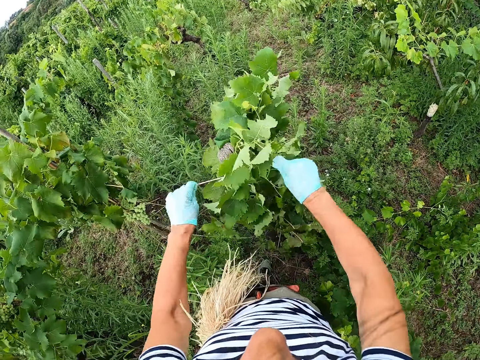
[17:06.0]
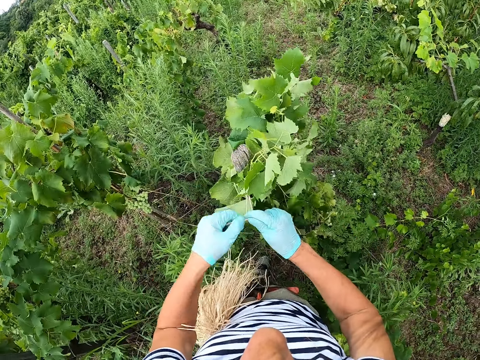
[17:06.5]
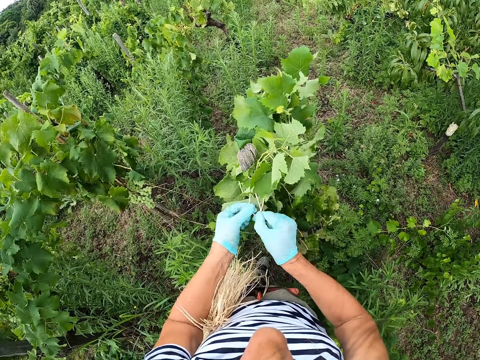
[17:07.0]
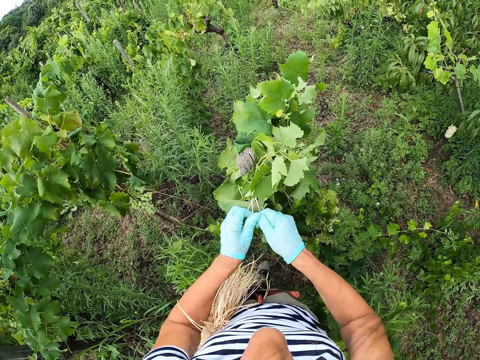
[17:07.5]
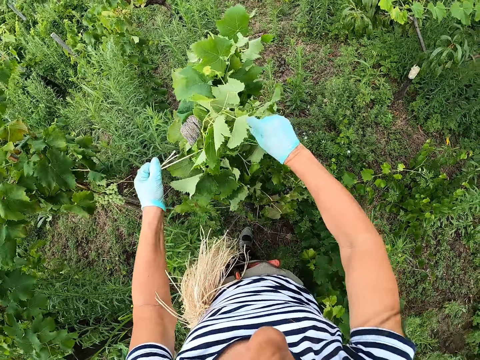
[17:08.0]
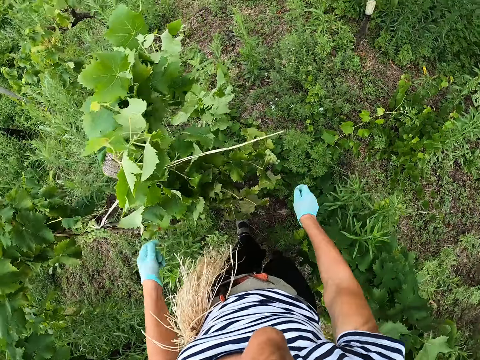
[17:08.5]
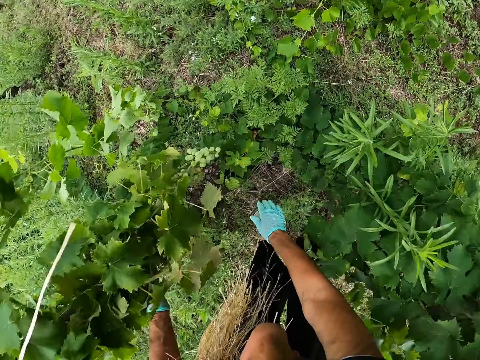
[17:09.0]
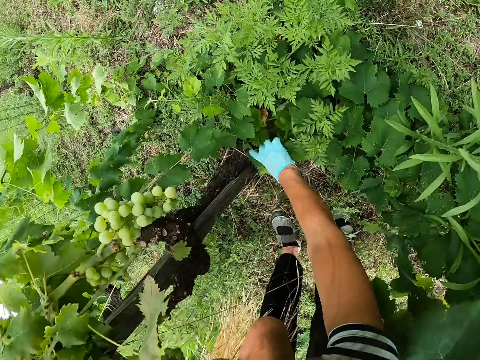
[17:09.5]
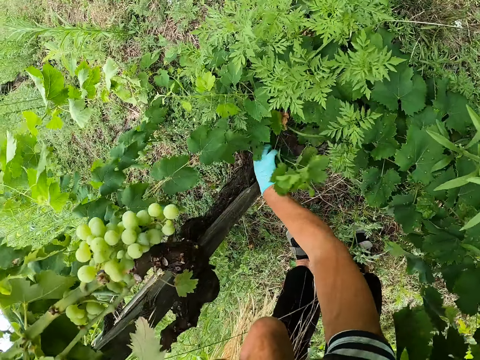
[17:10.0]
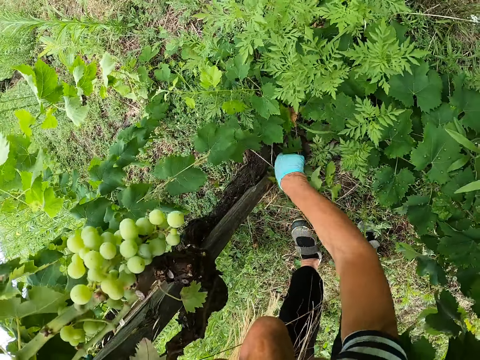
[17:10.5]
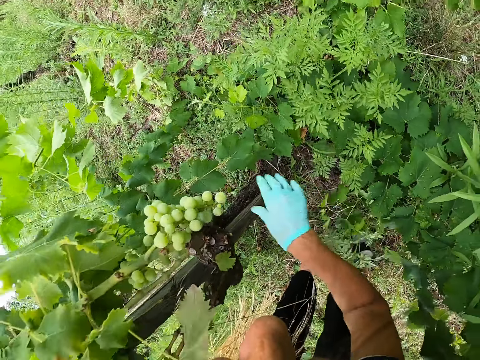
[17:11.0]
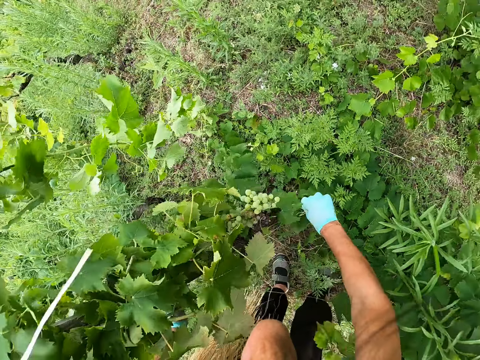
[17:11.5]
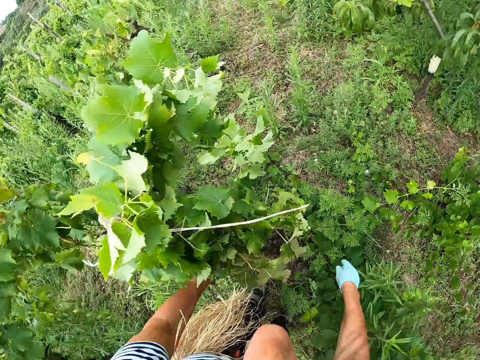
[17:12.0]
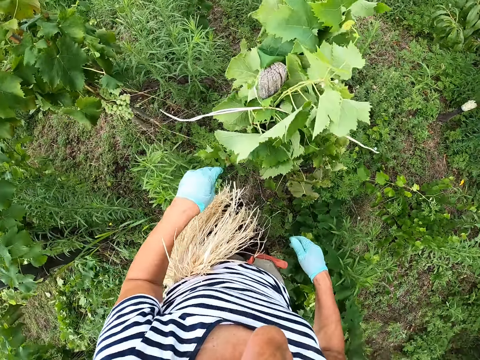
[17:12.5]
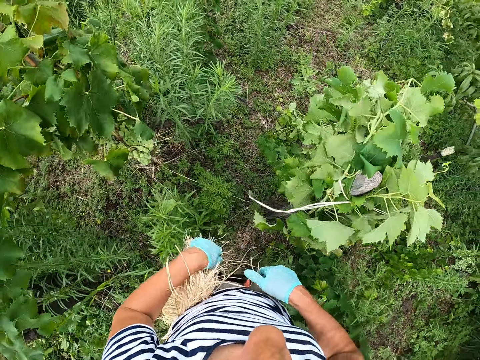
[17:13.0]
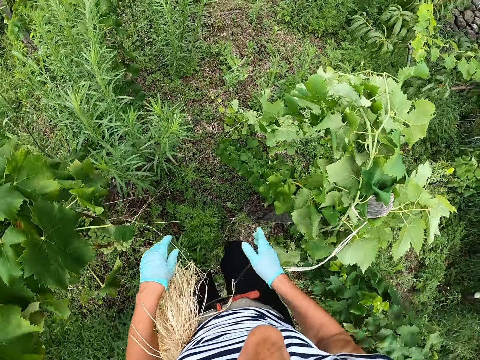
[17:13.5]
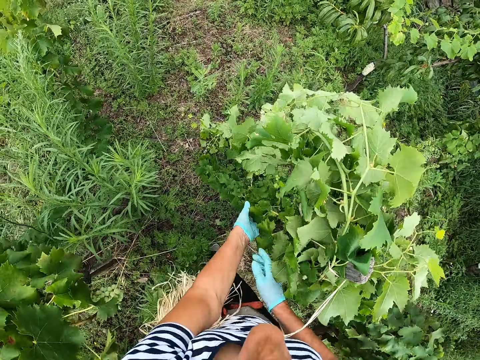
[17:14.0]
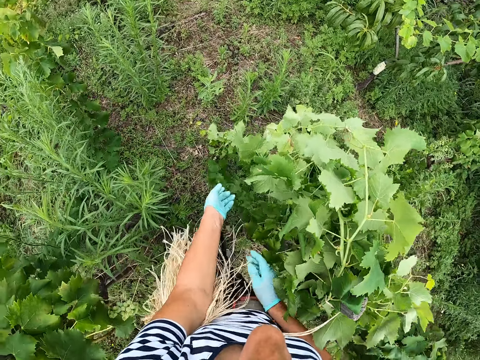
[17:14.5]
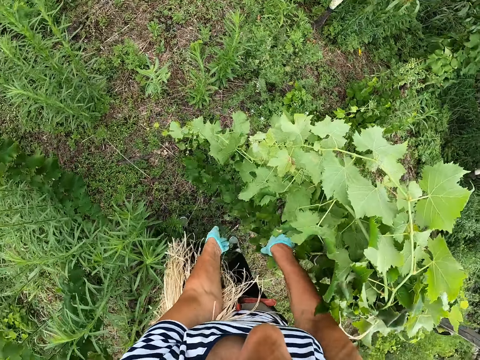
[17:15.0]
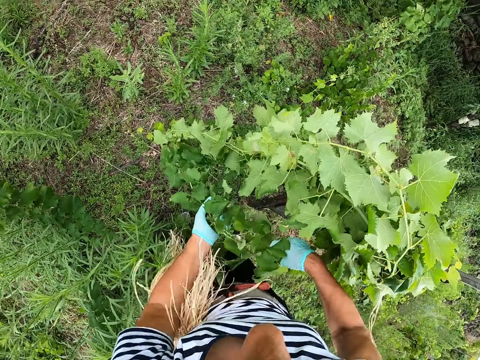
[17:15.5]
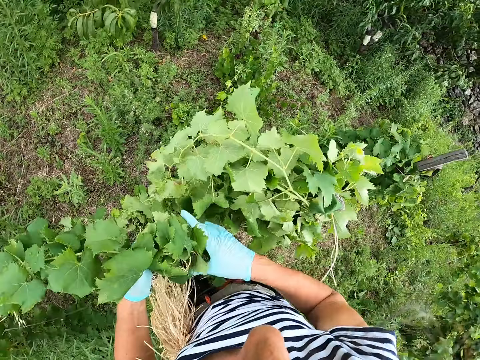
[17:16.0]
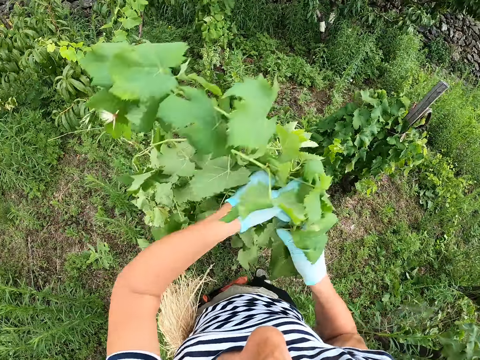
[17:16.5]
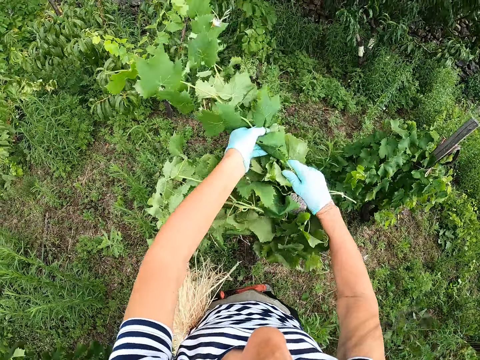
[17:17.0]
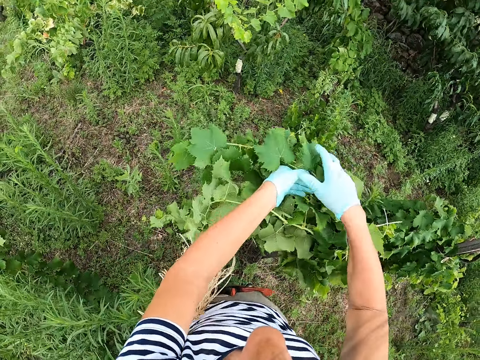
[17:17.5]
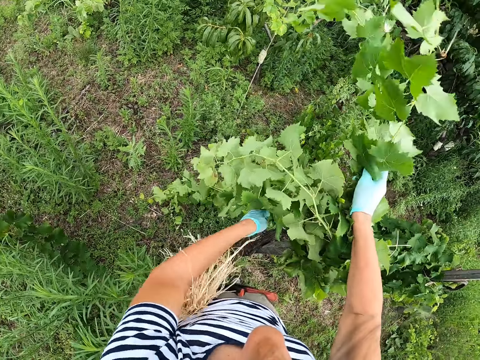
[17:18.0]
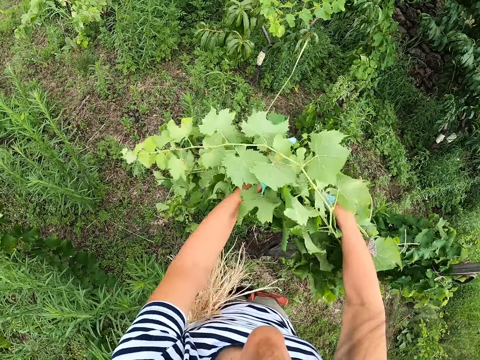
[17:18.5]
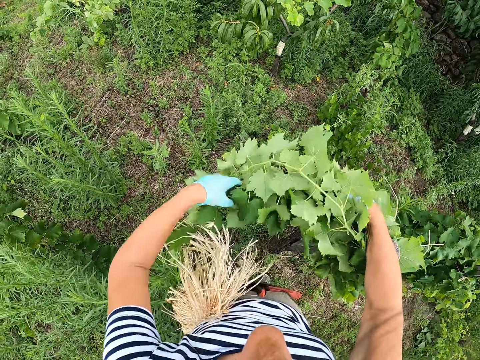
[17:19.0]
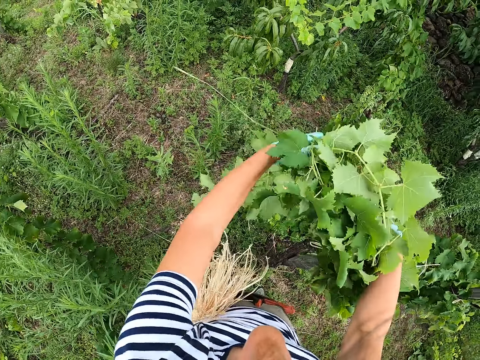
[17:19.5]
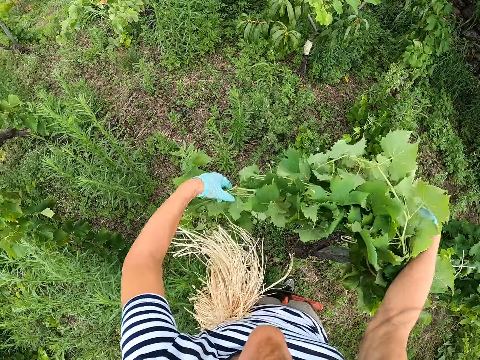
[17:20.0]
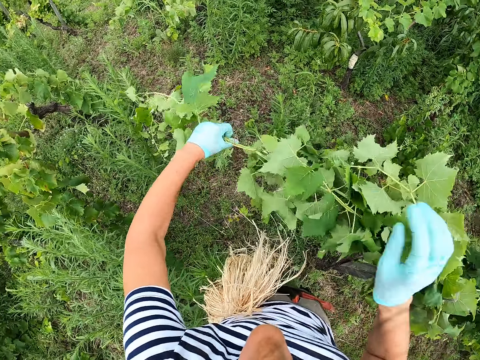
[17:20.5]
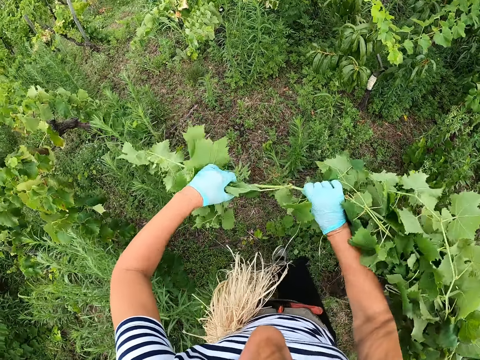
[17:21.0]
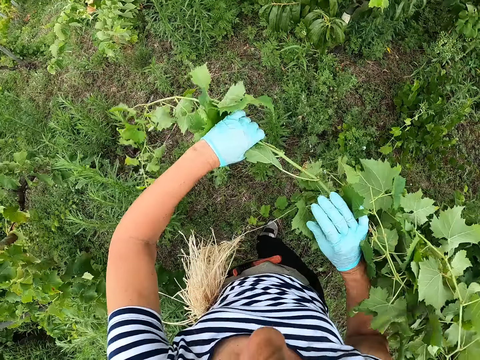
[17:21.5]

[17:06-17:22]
The camera wearer aligns the plants. They pluck leaves from the ground. They hold the leaves. They put the leaves together.

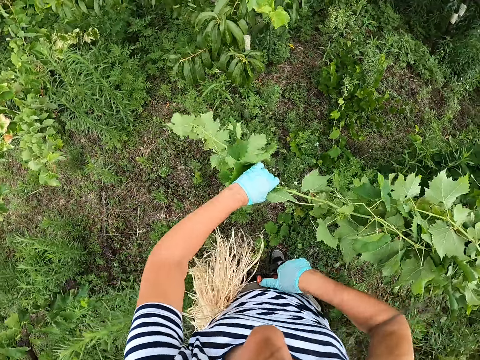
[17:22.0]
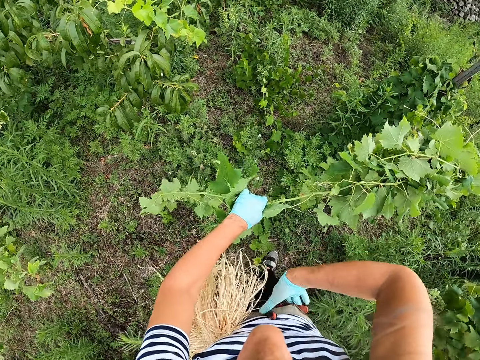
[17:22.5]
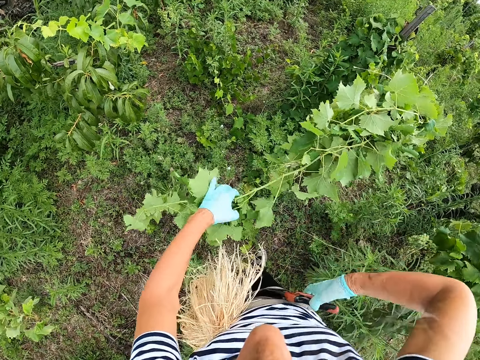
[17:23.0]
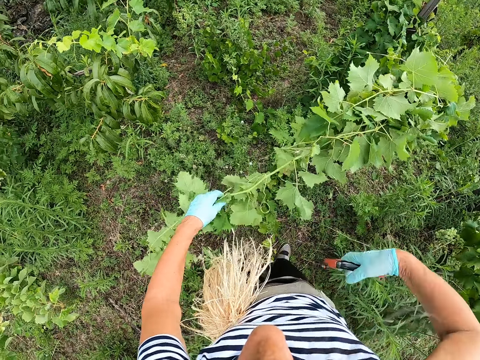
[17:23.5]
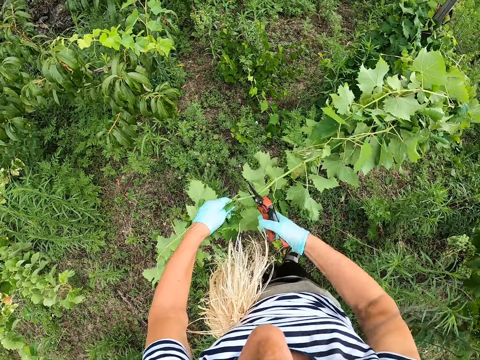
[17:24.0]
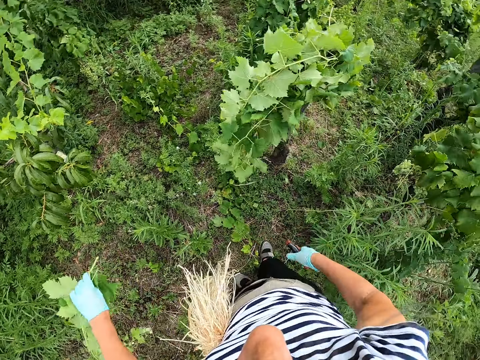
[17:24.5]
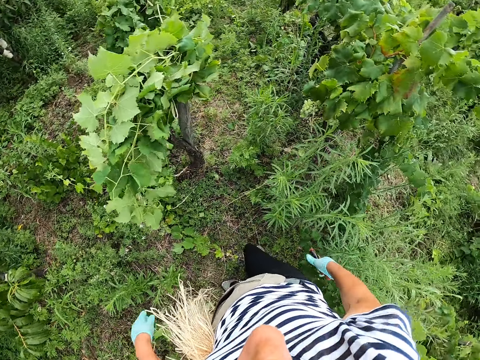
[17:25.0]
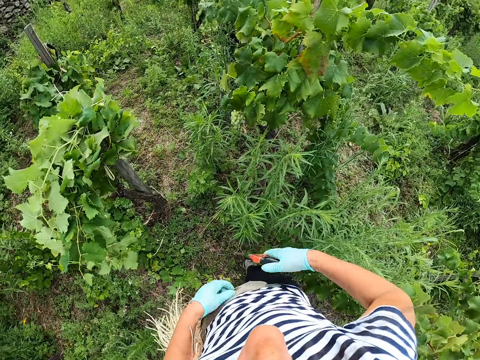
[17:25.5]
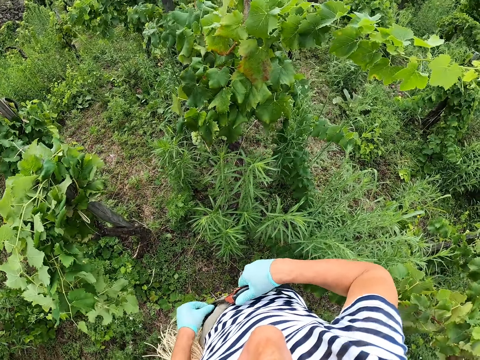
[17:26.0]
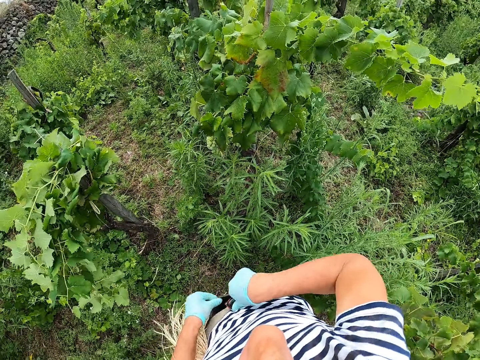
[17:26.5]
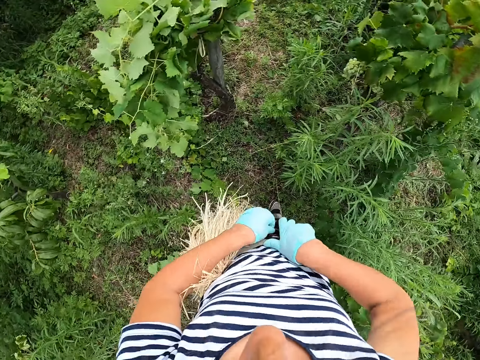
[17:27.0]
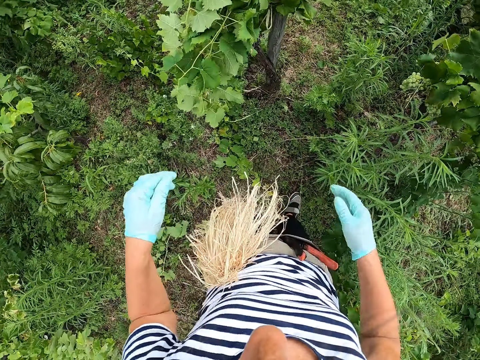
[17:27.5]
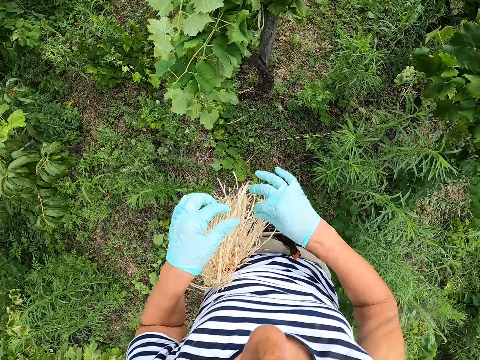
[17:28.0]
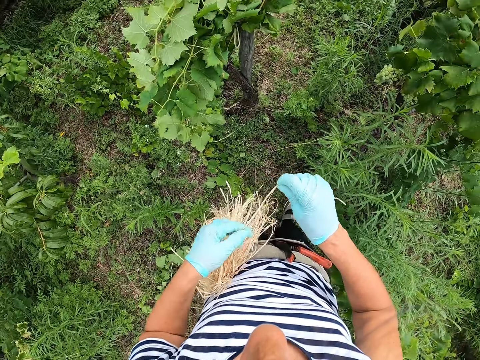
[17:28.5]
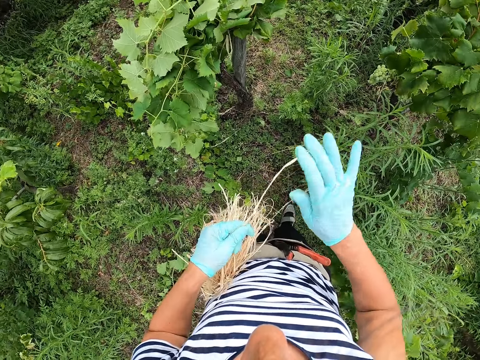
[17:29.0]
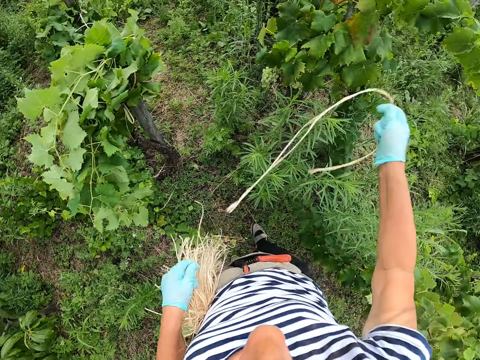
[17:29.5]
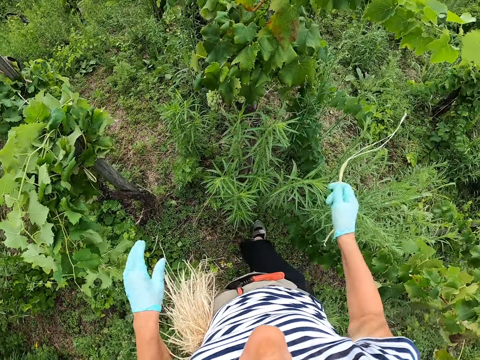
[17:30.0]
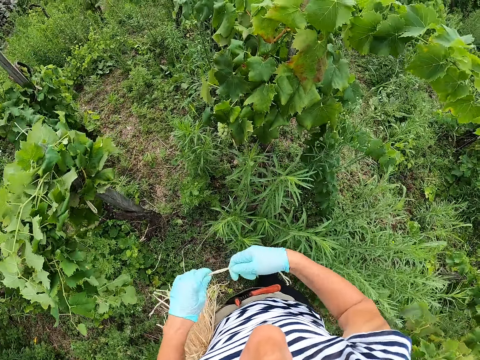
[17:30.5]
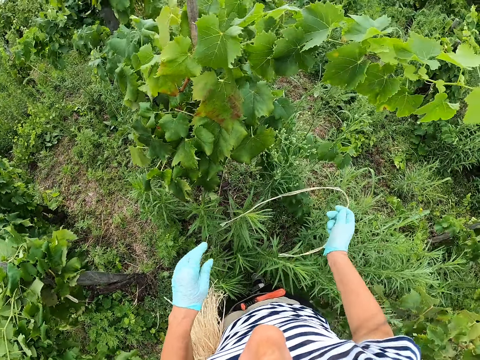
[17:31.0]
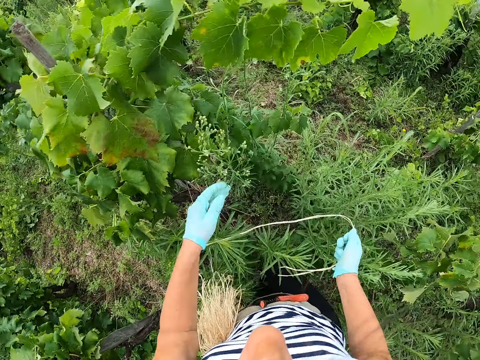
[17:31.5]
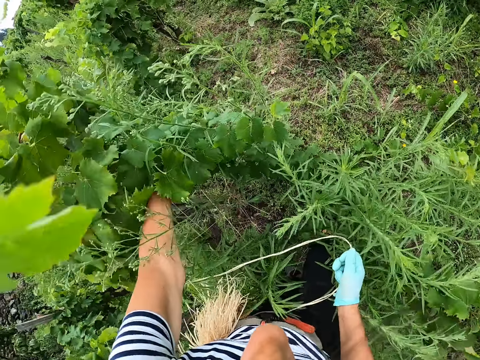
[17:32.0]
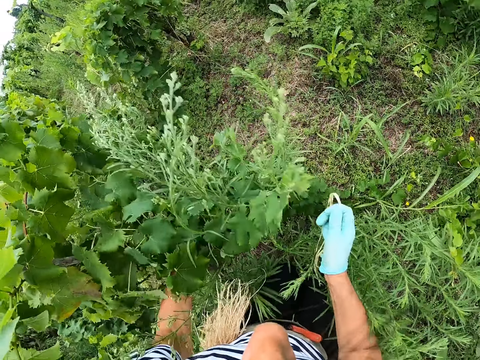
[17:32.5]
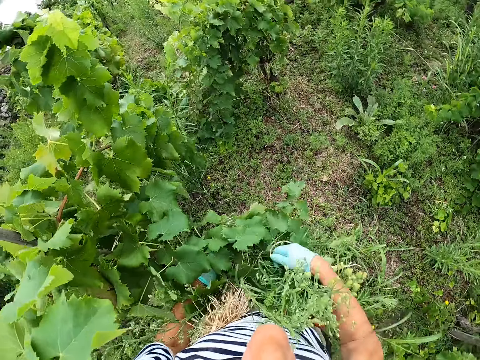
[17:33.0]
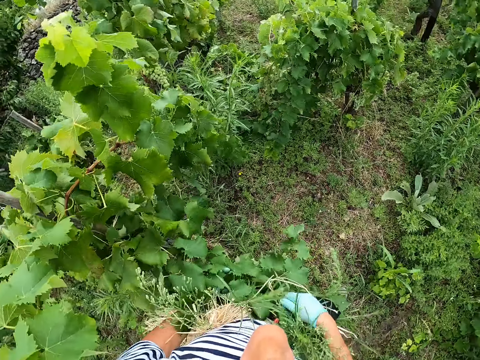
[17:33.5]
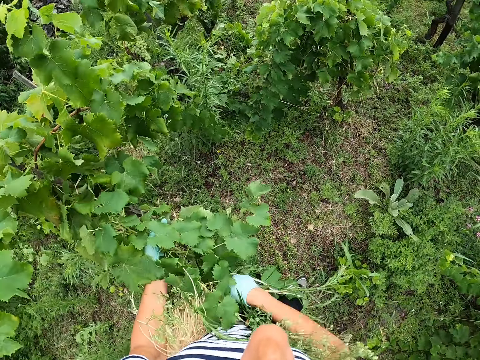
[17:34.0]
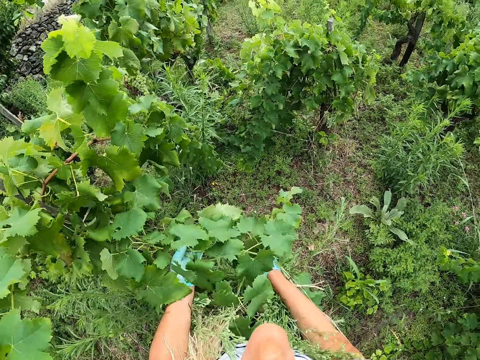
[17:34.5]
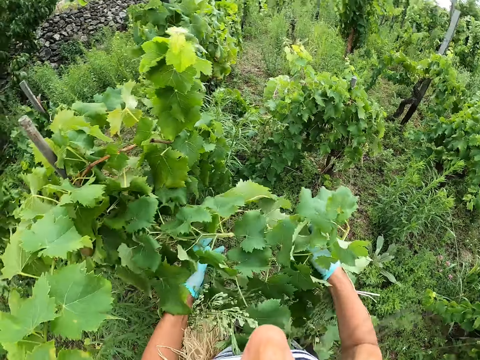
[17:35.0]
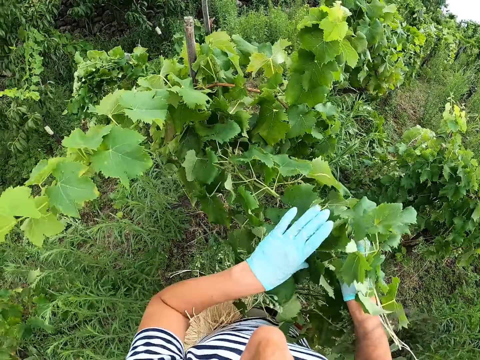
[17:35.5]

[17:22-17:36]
The camera wearer pulls the pruning shear from the waist. They cut the plant with the pruning shear. They put the pruning shear on the waist. They pull the string from the waist. They put leaves together. They align the plant.
